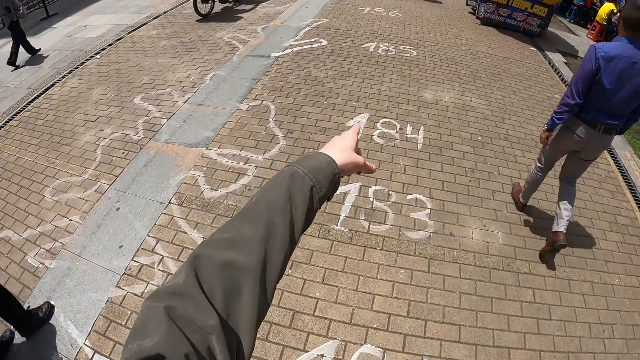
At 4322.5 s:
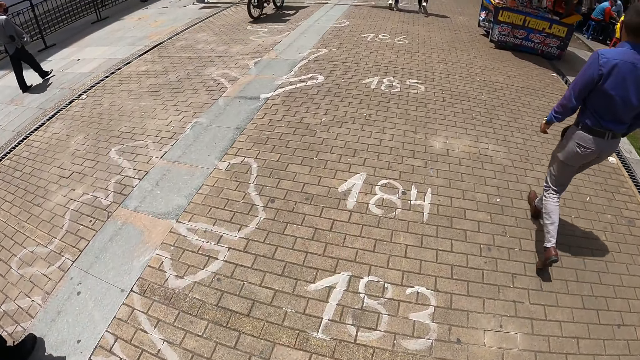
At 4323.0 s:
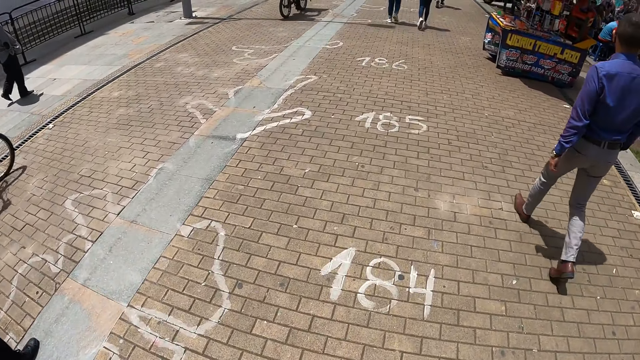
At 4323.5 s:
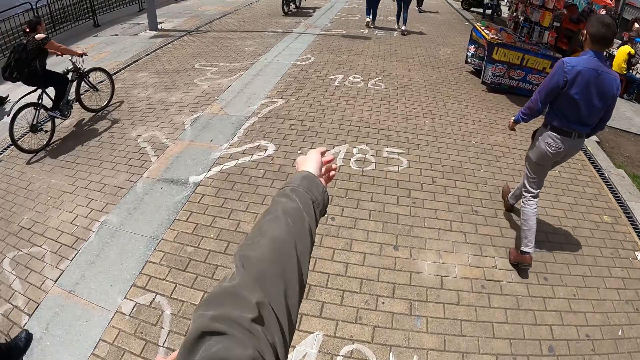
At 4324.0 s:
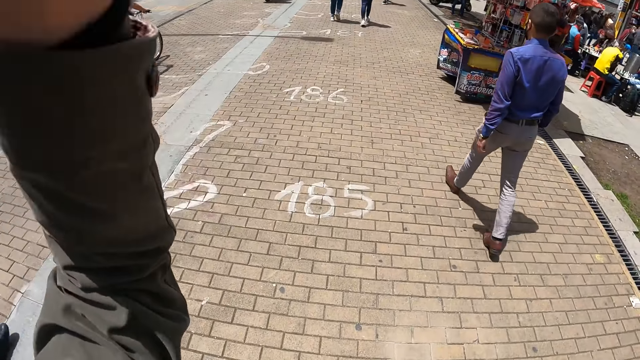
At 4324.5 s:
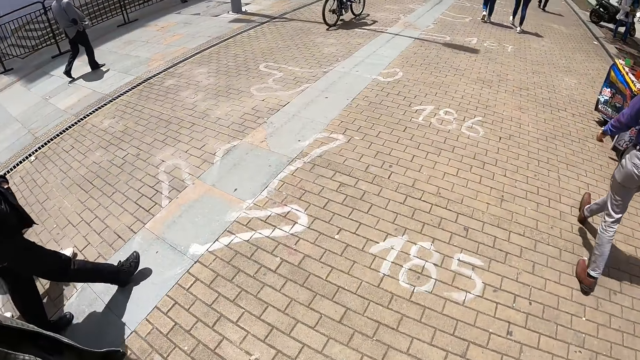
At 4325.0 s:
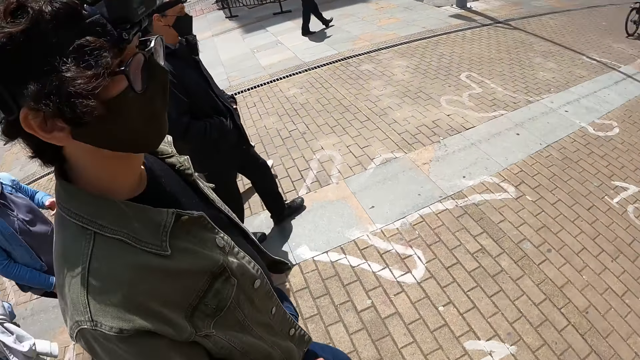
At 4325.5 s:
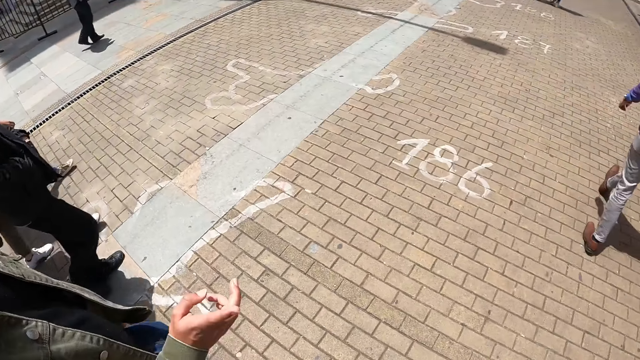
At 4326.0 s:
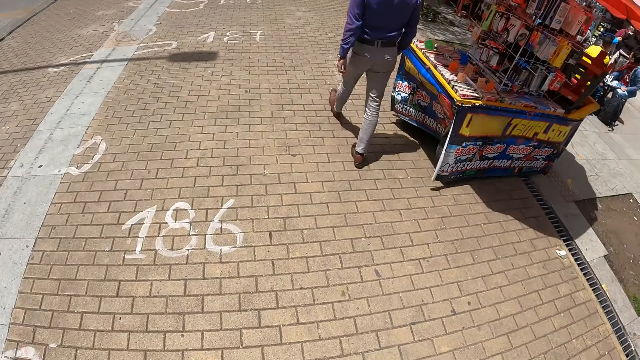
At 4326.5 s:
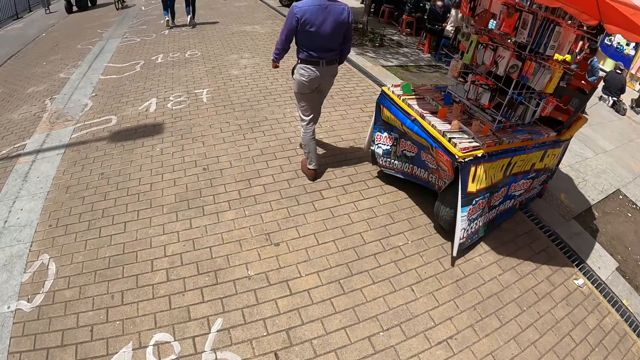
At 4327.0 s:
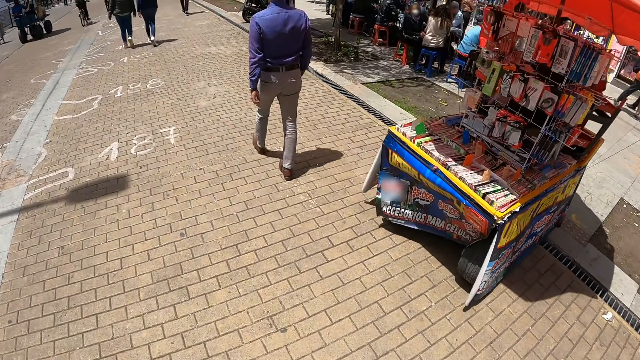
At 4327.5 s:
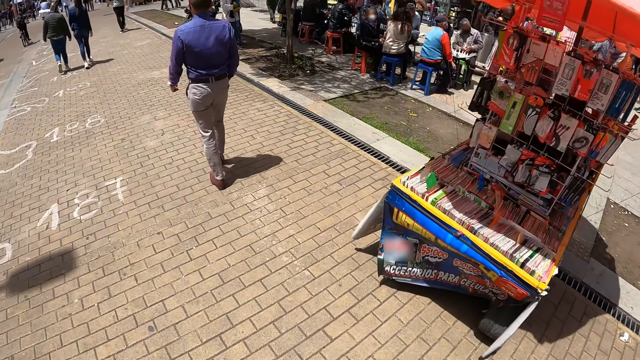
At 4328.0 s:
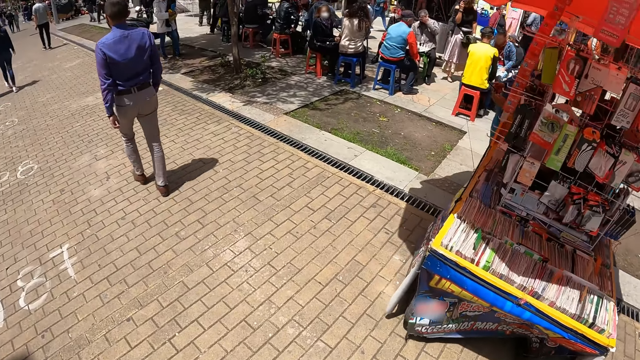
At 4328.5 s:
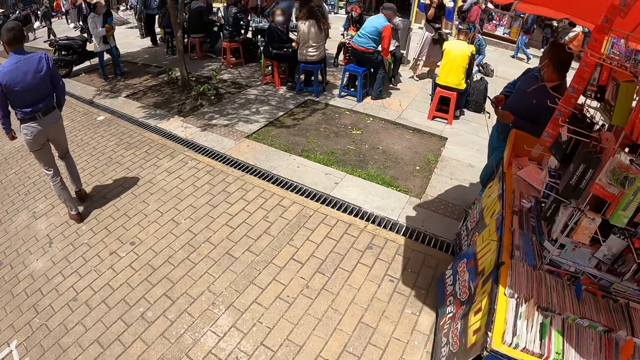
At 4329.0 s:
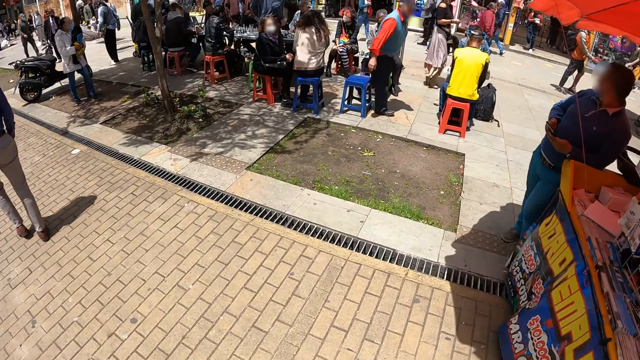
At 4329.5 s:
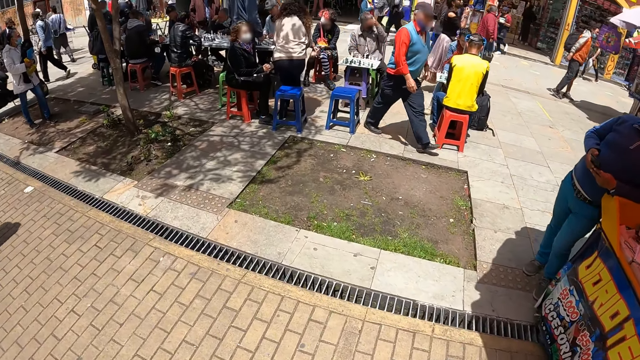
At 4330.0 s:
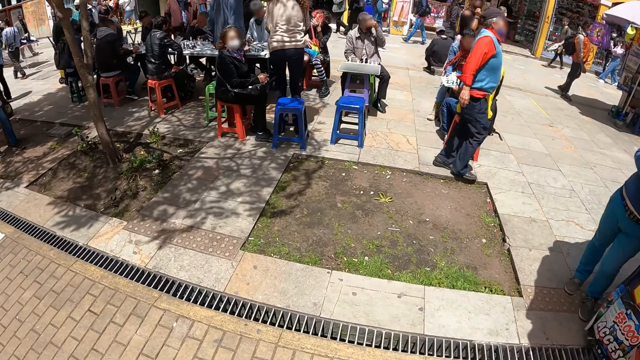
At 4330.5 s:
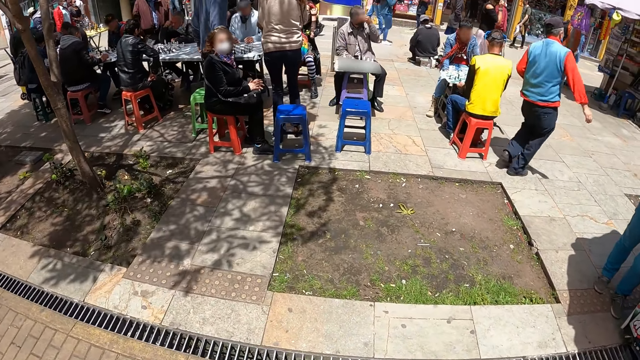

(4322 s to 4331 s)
The camera wearer points a finger. They walk on the pavement. They raise the hand. They walk on the pavement.

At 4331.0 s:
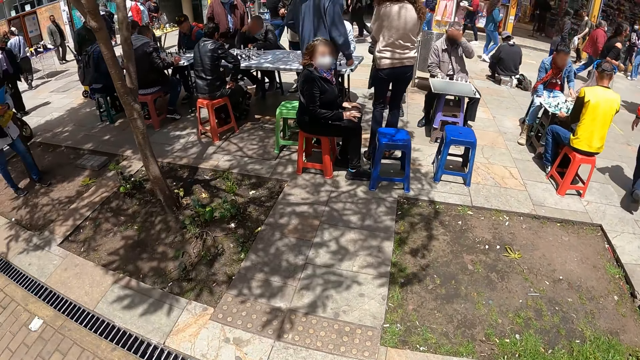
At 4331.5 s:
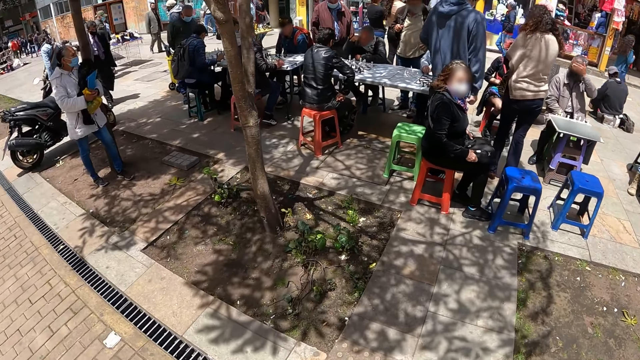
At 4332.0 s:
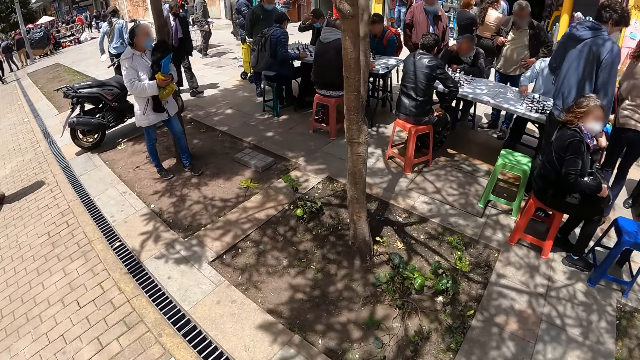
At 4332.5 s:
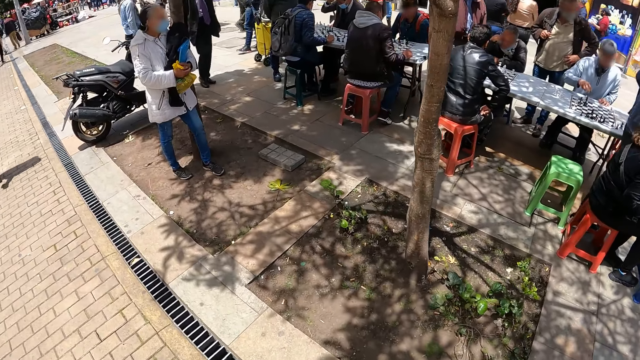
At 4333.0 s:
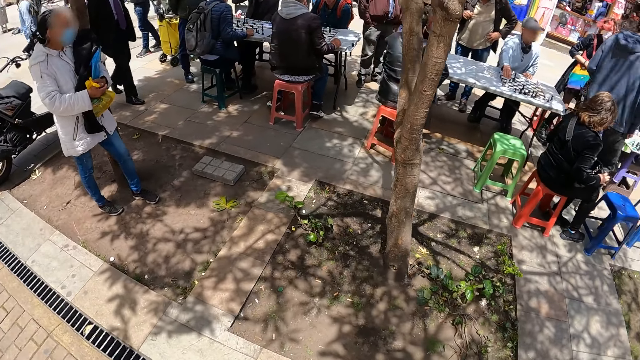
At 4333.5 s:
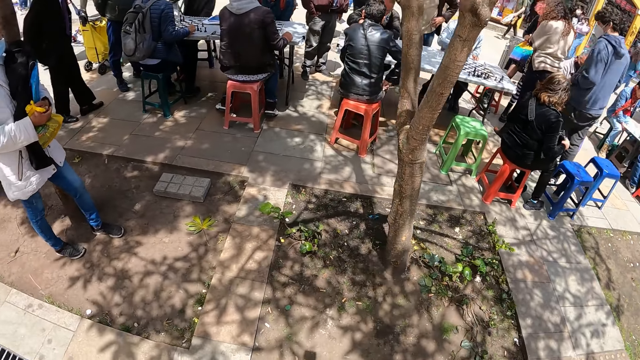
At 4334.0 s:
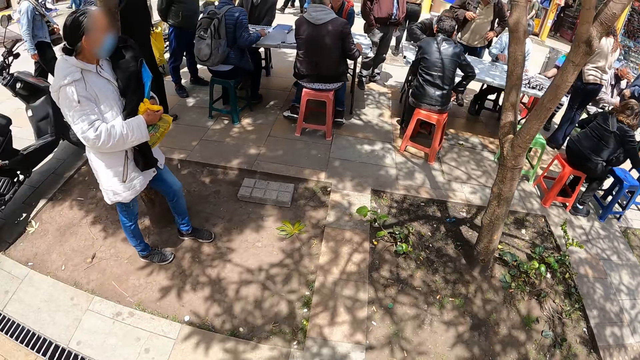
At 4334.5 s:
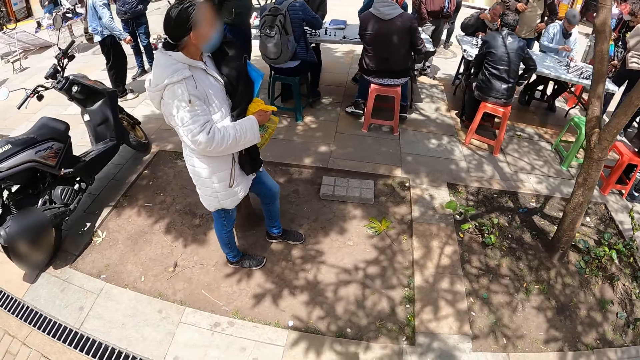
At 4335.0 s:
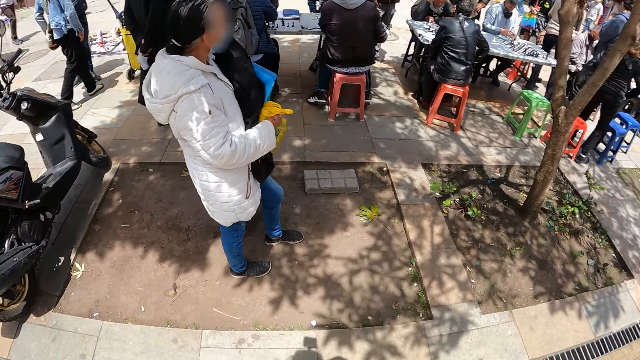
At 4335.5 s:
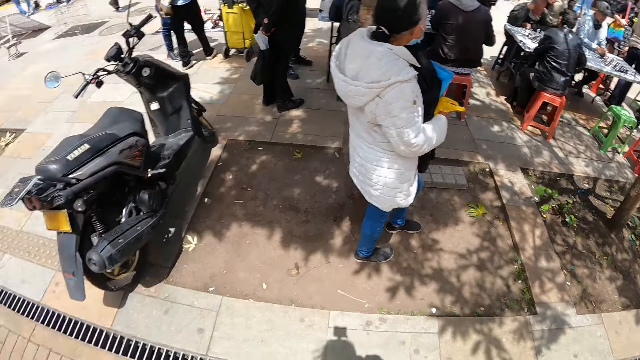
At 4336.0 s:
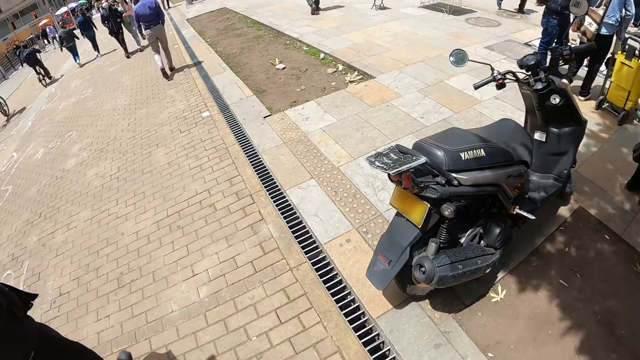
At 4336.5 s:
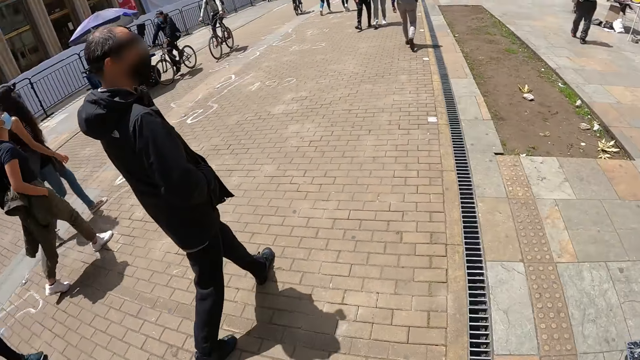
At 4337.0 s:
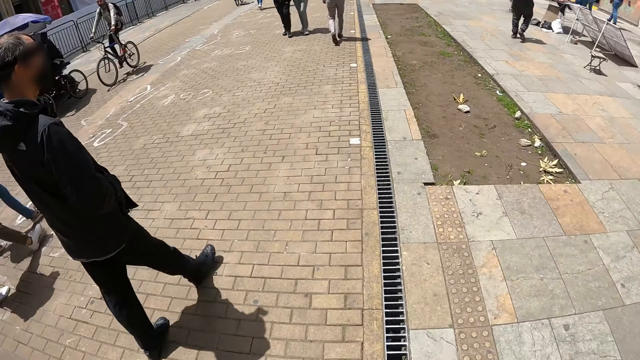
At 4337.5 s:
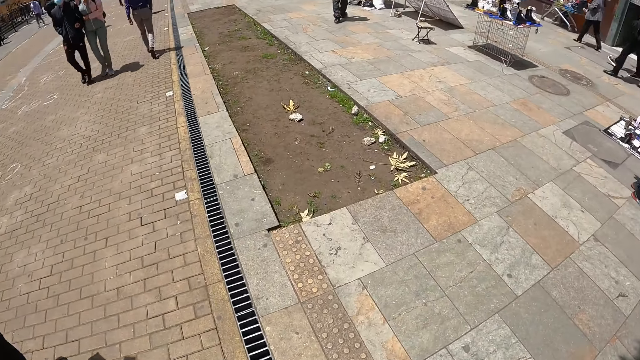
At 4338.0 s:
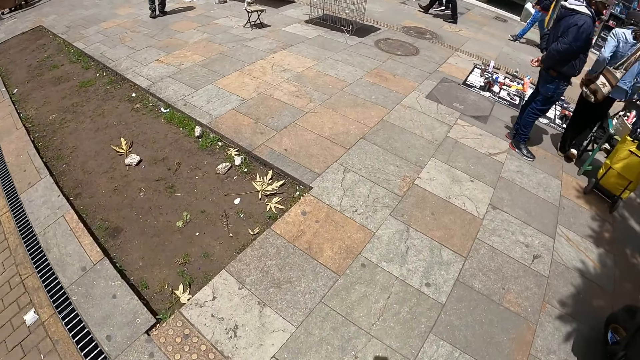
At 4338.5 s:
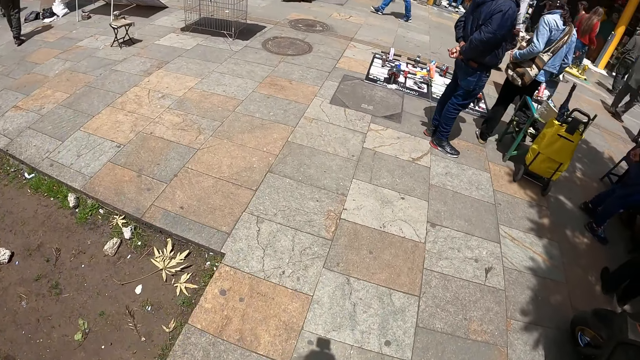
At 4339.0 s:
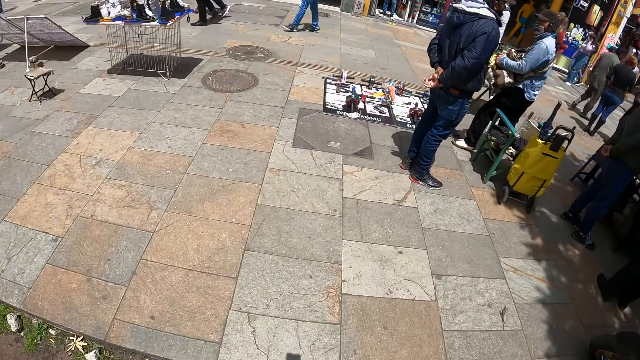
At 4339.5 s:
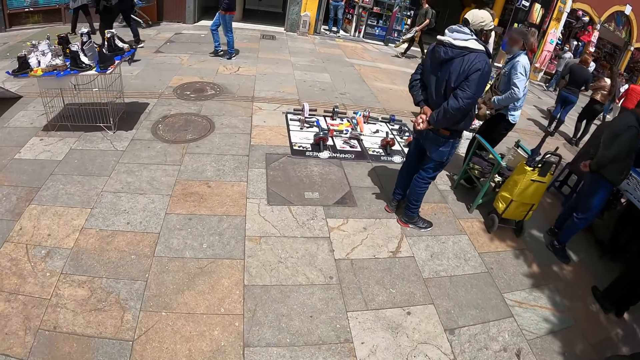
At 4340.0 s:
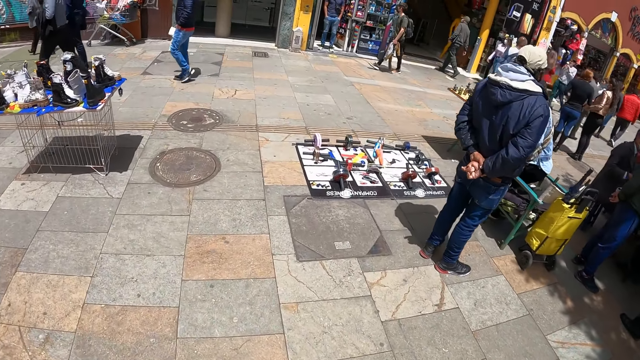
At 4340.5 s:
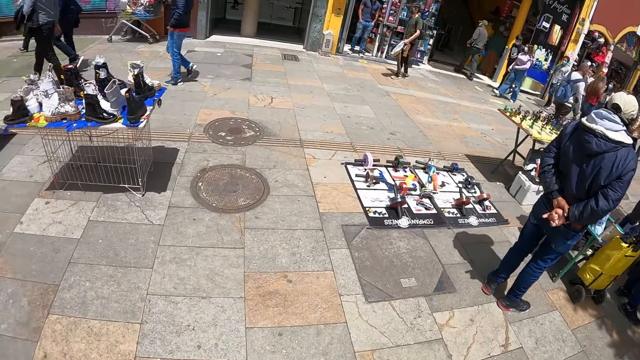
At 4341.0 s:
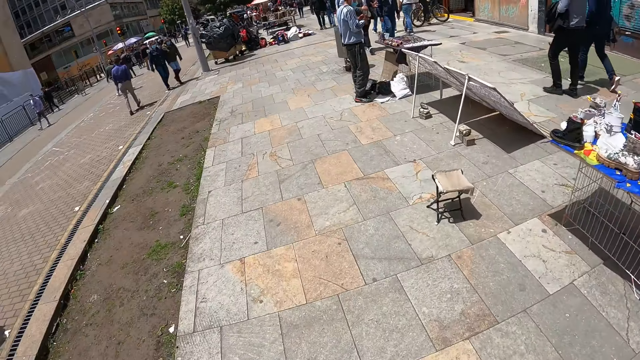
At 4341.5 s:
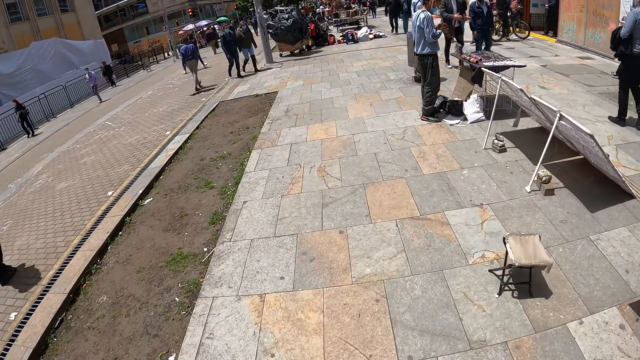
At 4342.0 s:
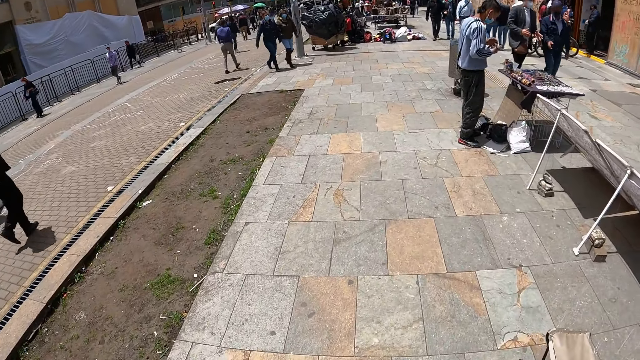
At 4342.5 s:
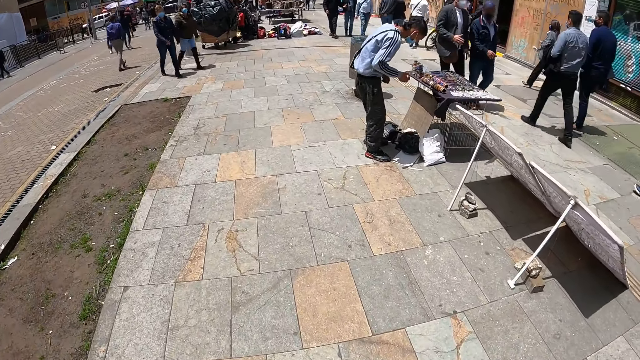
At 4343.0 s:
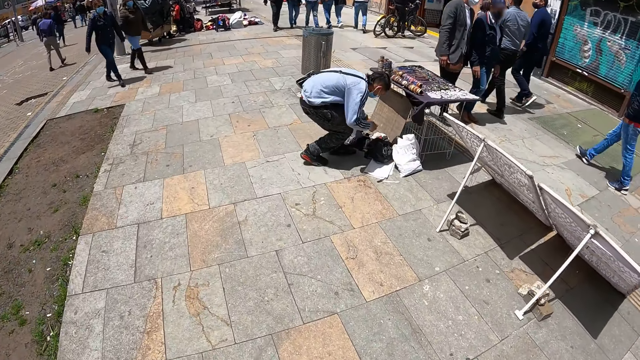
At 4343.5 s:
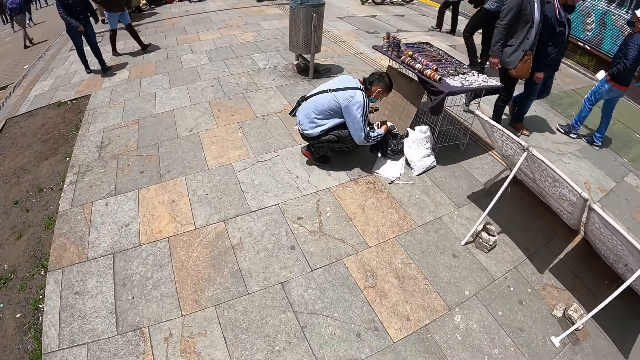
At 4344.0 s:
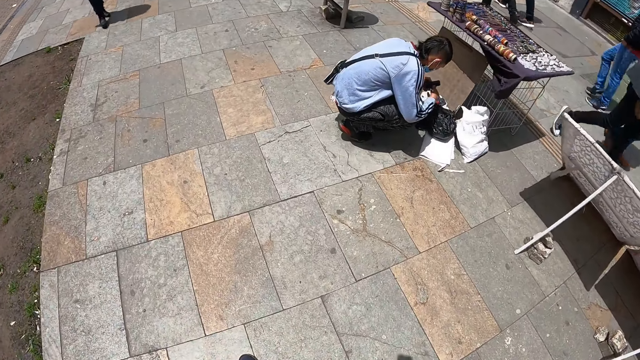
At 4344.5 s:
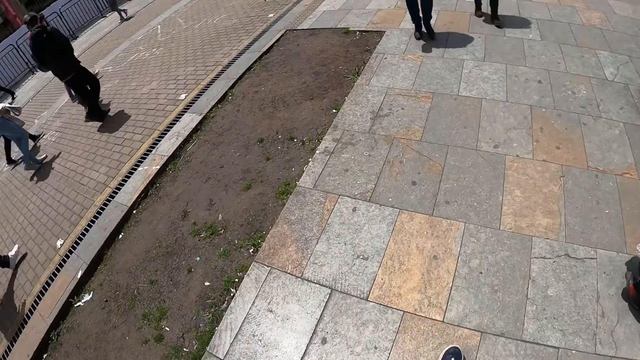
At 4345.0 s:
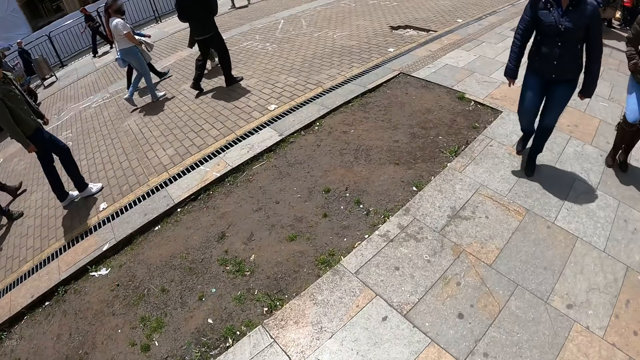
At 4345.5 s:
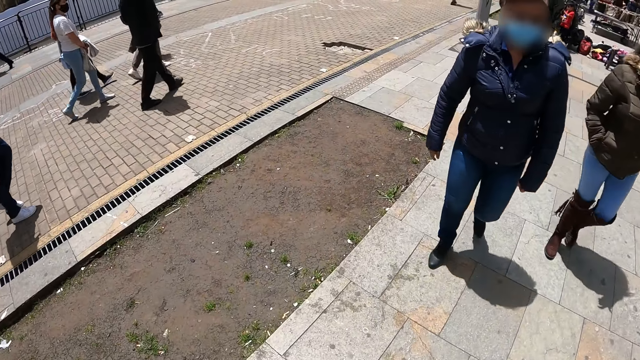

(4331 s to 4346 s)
The camera wearer looks around. They look around again. They look around.
